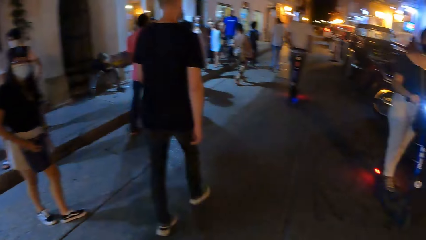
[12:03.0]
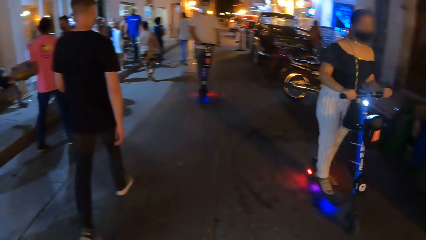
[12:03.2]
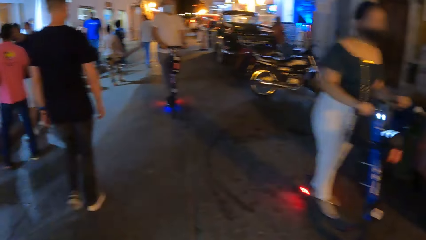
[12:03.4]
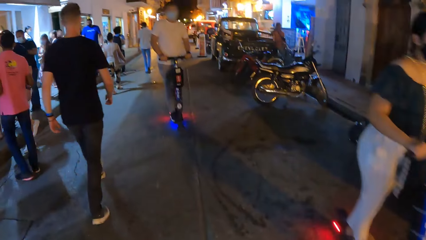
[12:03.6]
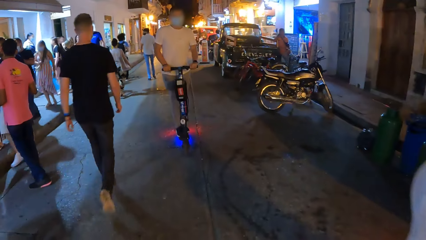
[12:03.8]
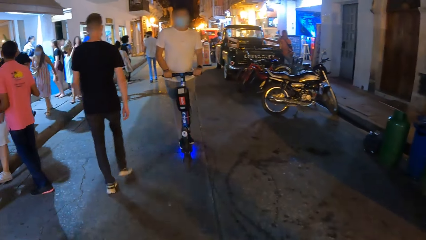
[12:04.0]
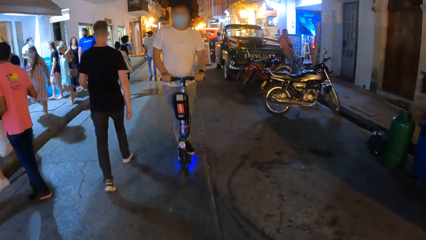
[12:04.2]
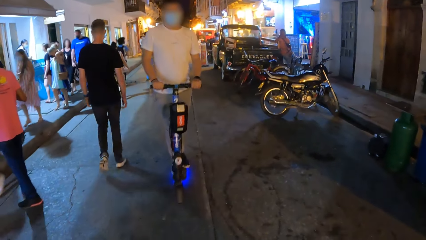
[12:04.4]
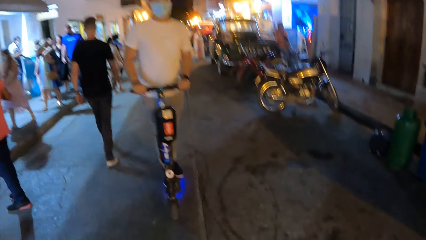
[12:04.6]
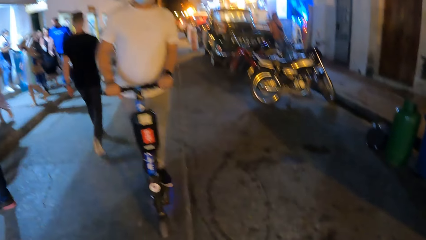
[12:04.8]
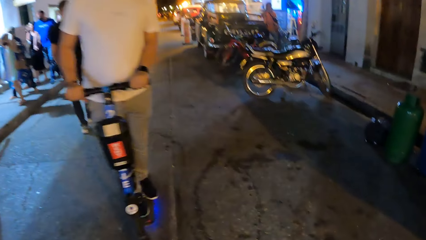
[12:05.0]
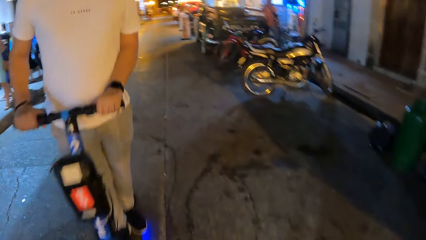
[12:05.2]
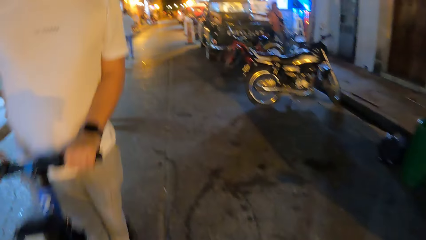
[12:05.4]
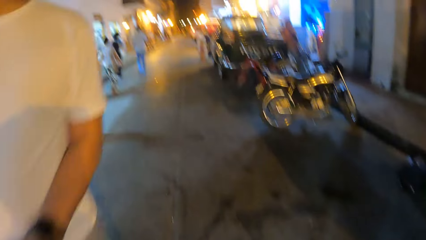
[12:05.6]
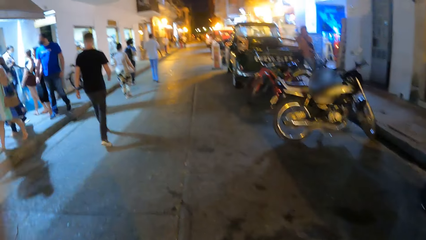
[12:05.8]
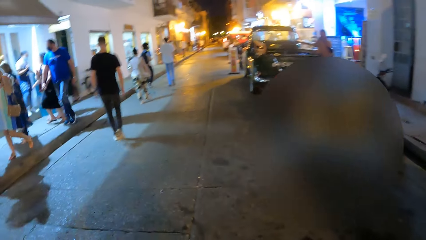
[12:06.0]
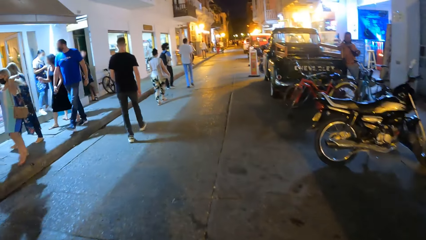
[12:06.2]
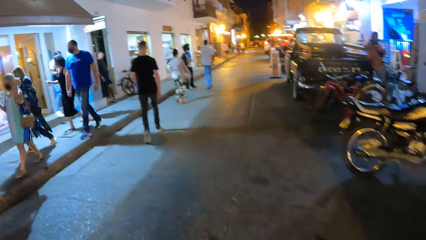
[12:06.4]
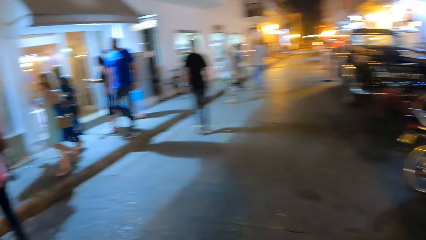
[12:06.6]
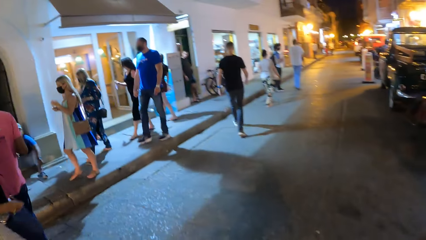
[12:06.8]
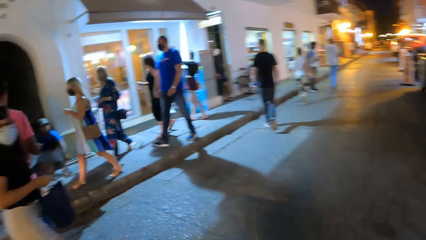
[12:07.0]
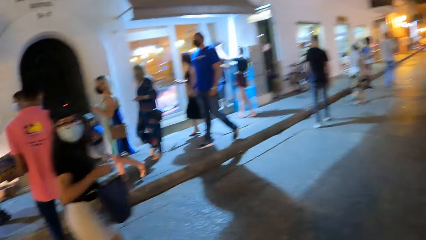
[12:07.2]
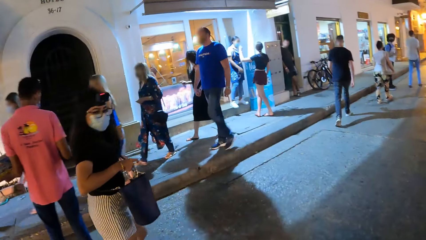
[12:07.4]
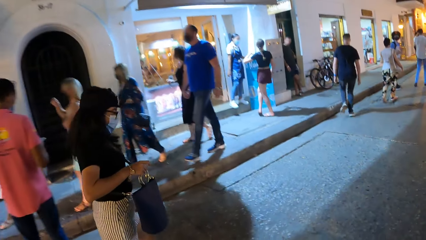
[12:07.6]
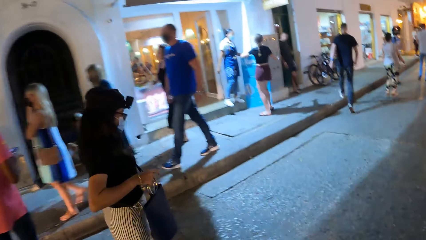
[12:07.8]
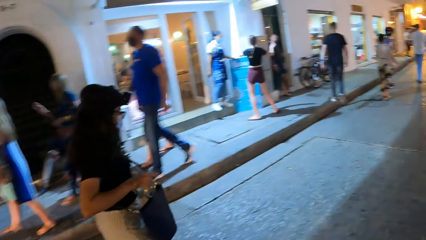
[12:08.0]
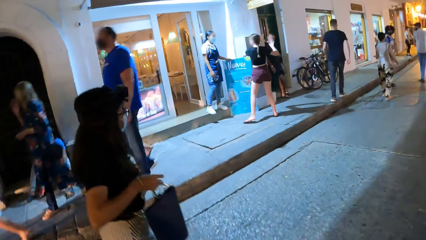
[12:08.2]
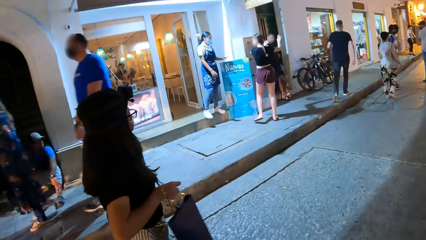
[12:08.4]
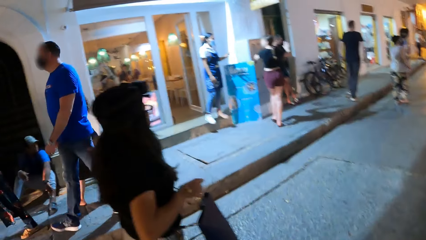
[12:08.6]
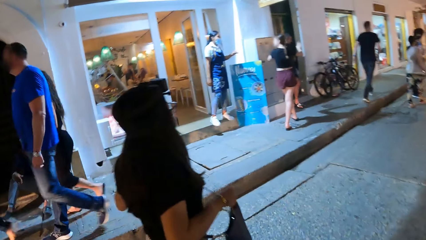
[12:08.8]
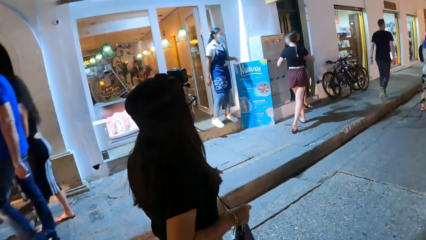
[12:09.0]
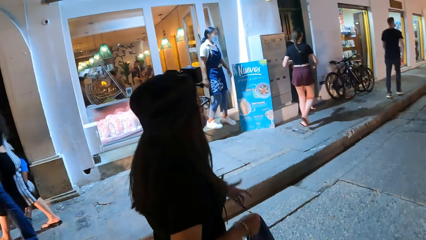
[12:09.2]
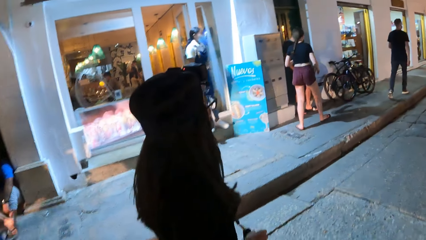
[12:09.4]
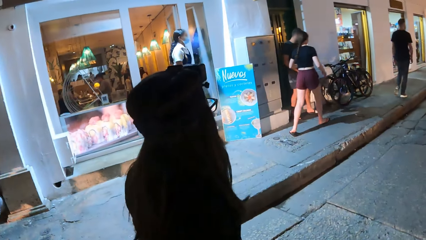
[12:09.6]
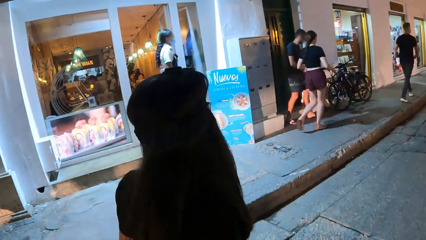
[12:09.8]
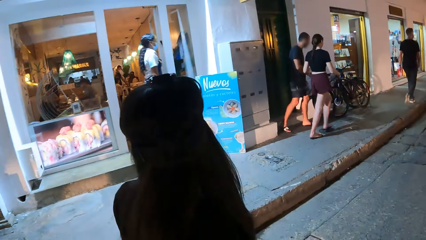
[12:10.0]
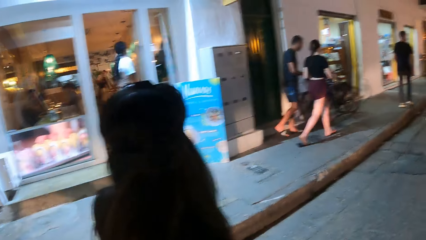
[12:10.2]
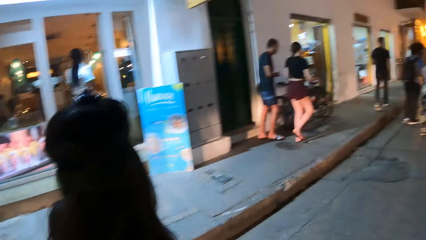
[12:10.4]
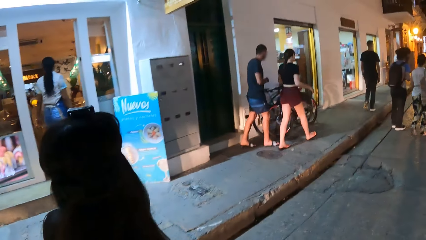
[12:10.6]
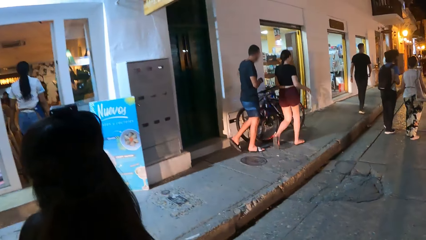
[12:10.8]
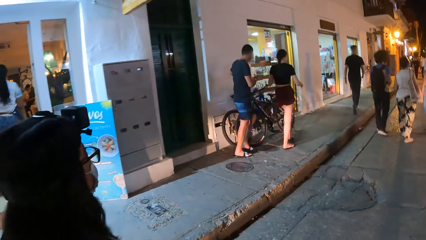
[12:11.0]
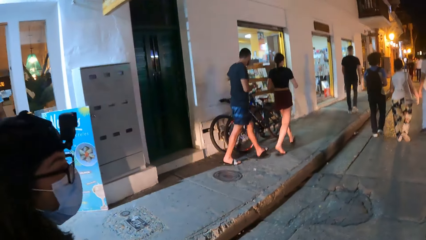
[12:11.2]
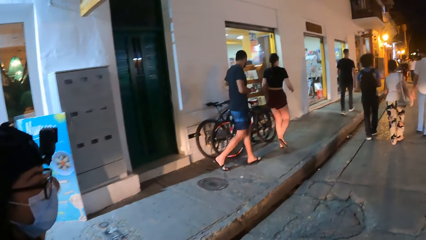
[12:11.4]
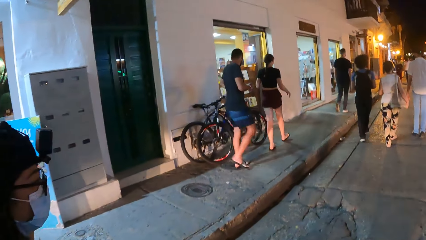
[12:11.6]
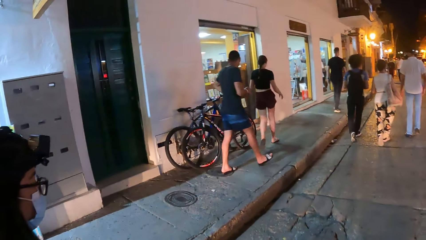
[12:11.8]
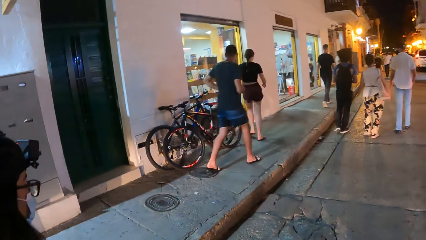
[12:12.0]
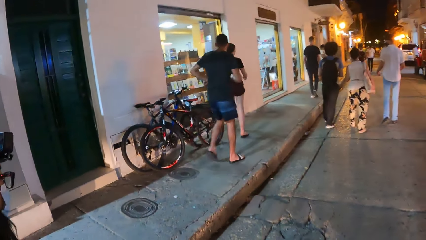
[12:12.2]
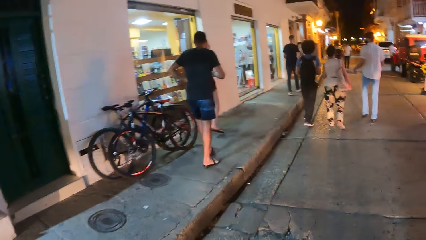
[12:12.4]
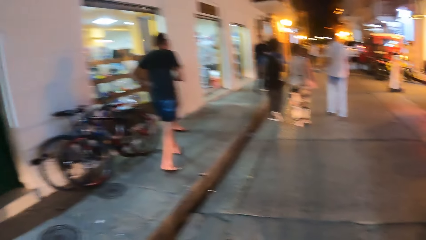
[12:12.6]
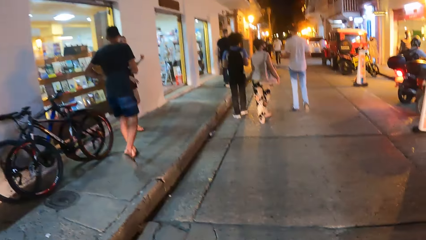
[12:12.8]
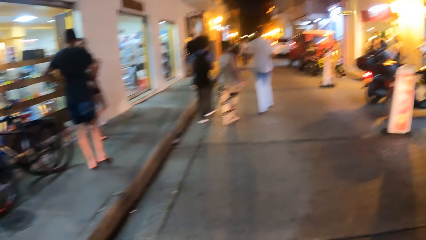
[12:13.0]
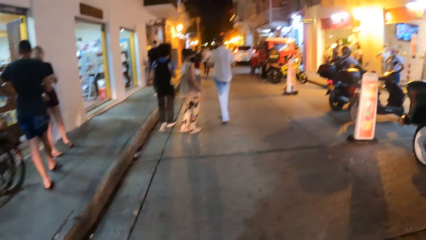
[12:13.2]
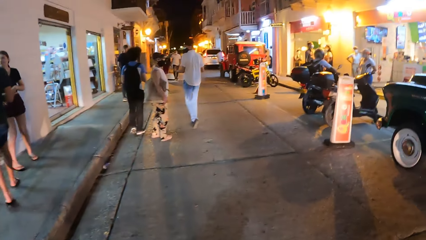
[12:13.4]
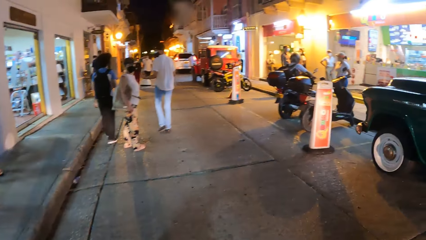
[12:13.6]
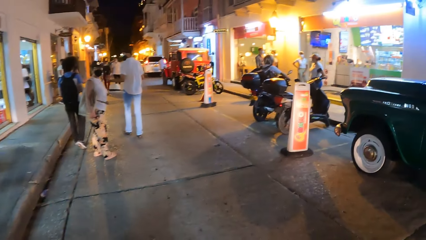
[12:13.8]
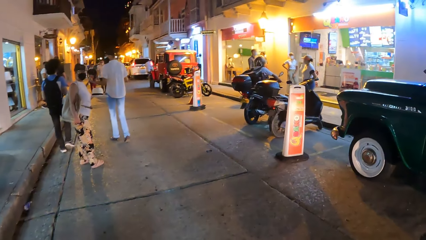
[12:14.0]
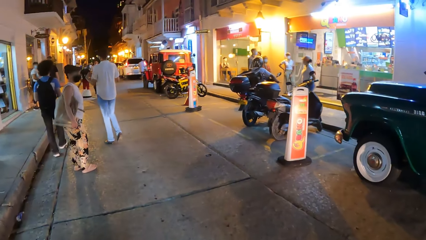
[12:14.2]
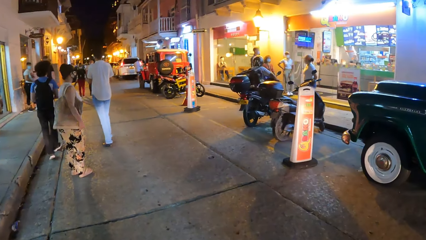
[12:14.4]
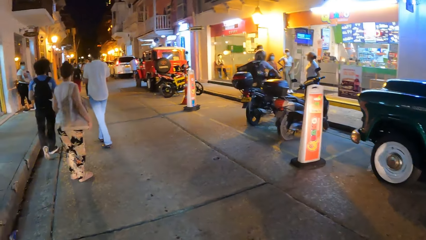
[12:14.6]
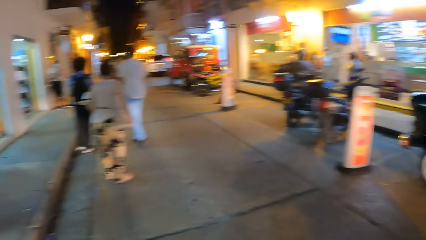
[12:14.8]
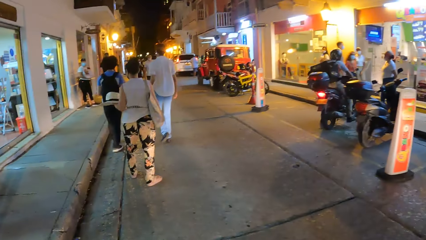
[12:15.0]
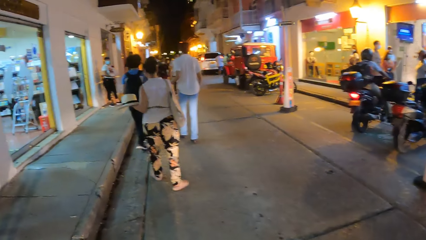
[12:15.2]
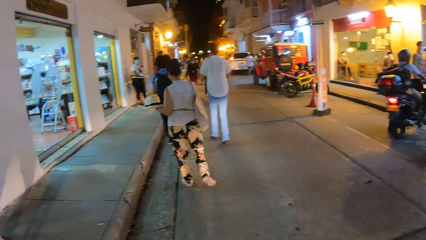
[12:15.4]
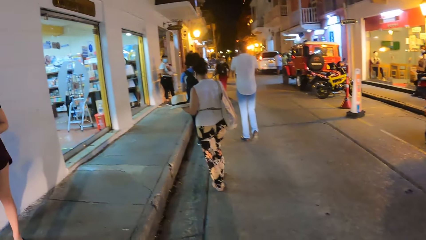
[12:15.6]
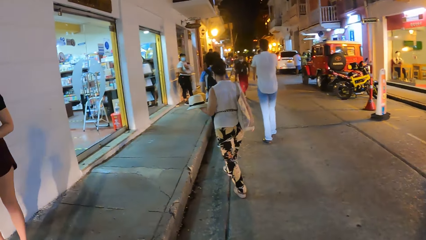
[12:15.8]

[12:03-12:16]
The camera wearer turns around. They walk along the street. They look around the street.

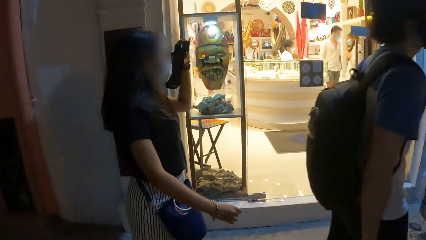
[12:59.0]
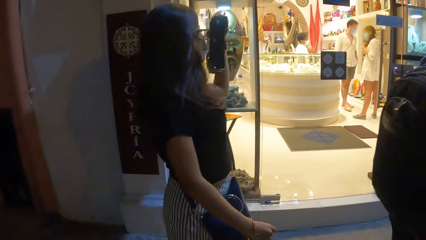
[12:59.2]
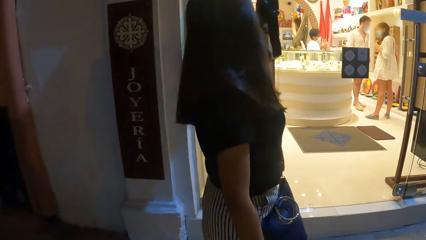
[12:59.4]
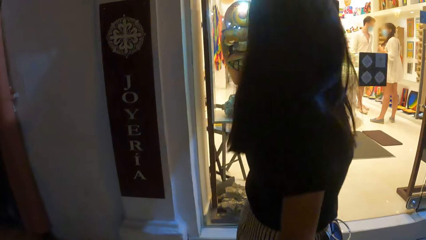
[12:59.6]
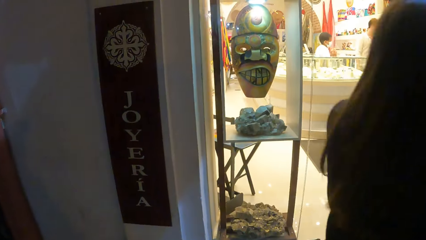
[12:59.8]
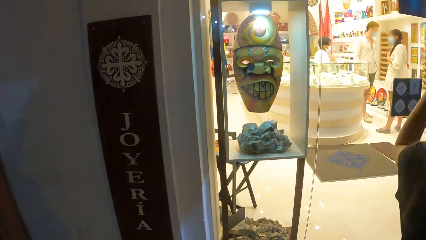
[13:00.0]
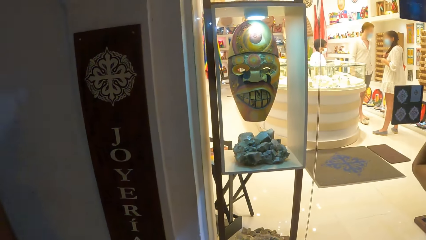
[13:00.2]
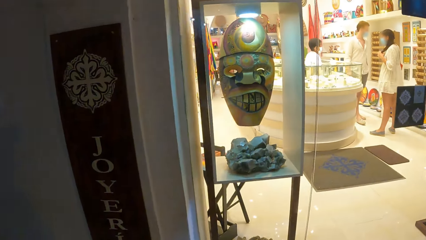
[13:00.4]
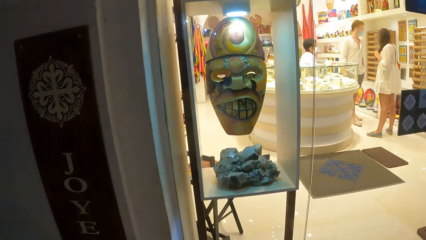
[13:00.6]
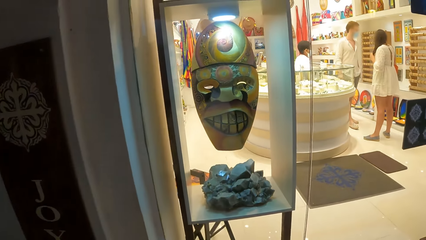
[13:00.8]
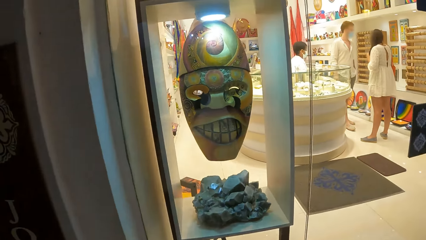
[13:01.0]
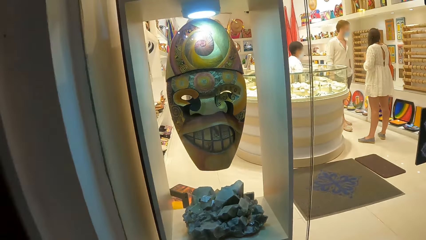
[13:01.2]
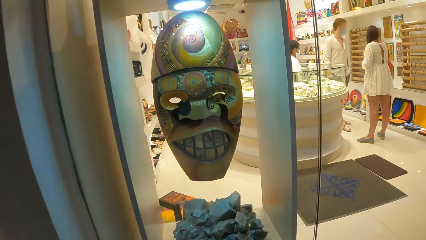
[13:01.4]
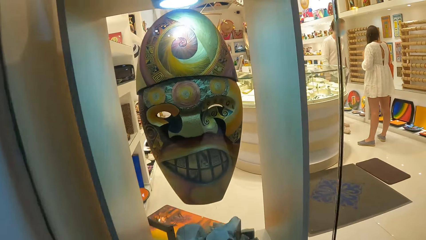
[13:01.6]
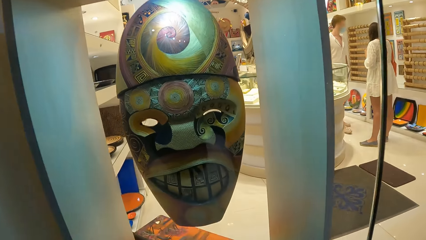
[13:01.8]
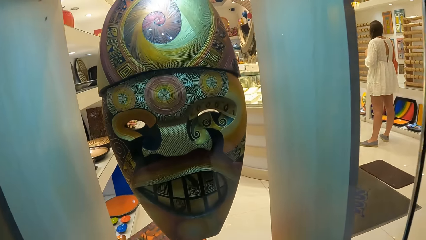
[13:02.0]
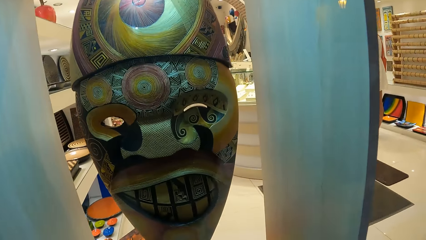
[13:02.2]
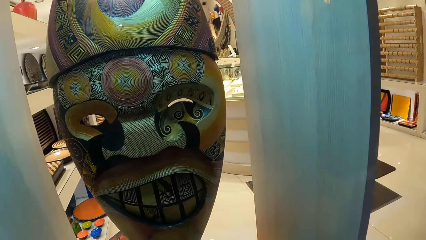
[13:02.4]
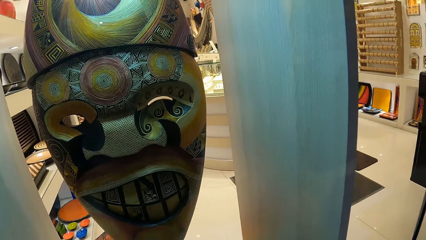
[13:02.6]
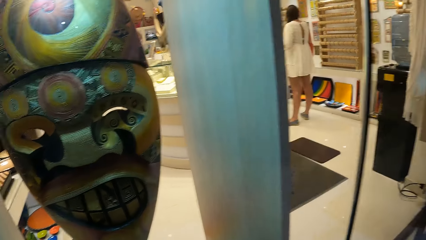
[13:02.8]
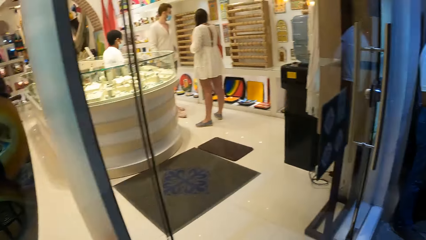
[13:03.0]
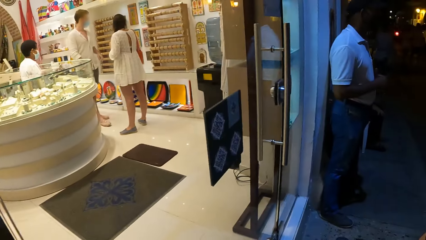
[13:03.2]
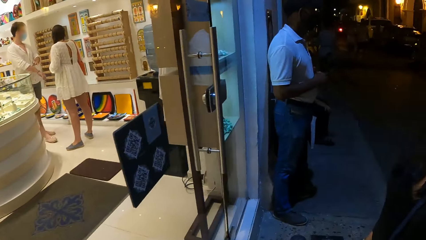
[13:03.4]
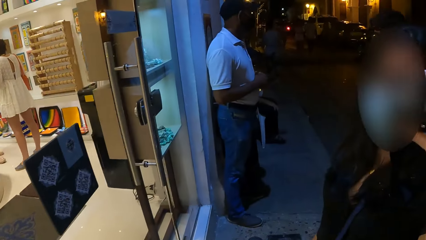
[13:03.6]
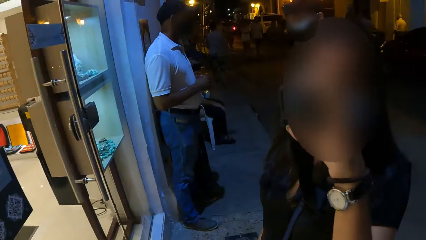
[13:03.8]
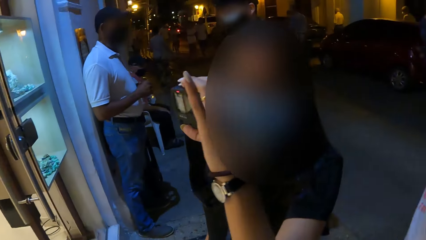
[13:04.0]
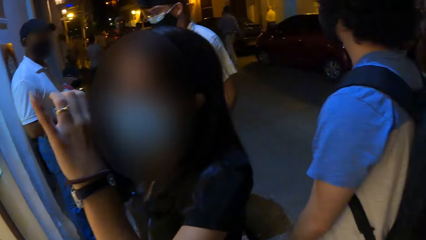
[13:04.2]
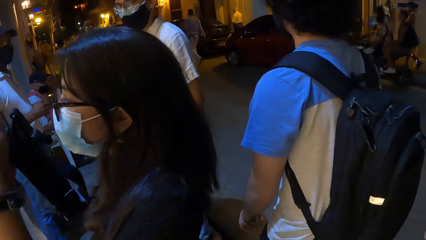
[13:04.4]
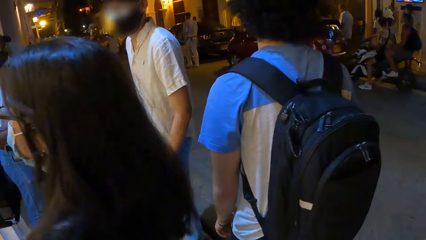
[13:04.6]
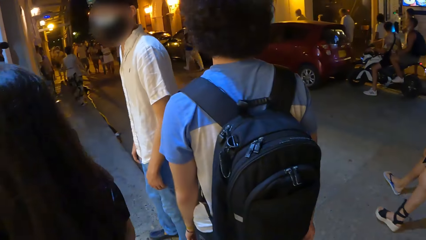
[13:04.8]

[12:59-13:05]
The camera wearer looks aside. They look across the window. They look around the street. A lady films around.
